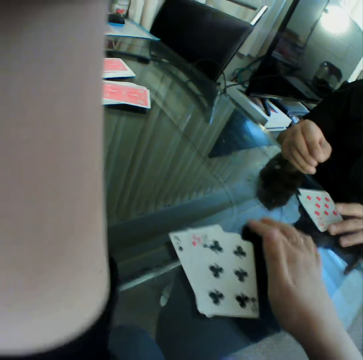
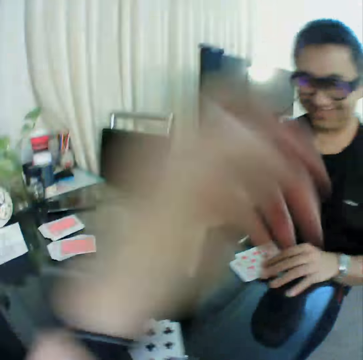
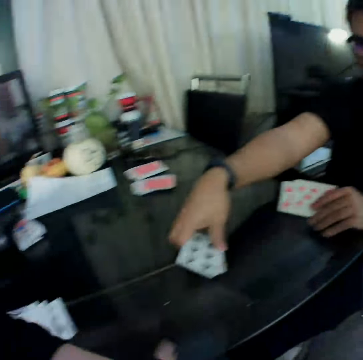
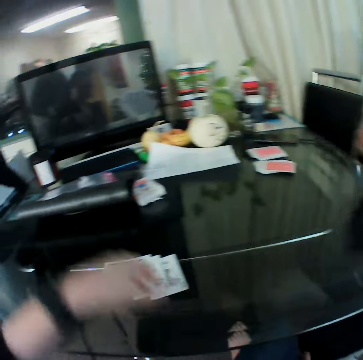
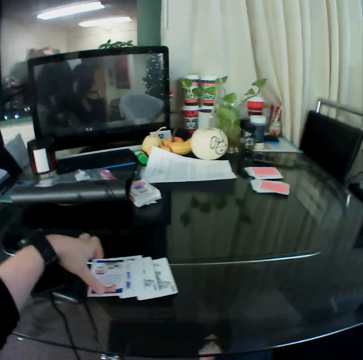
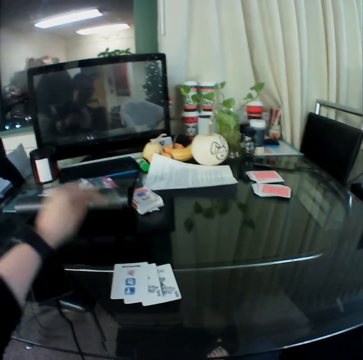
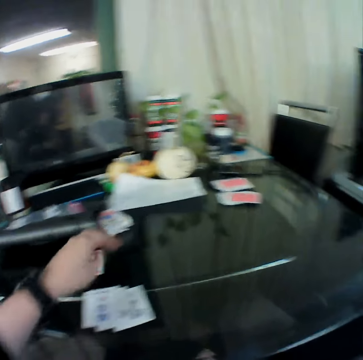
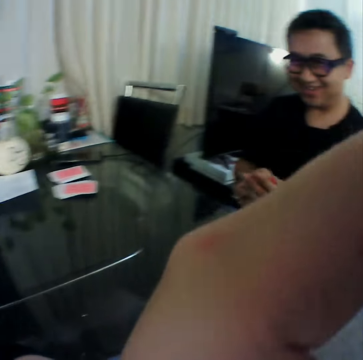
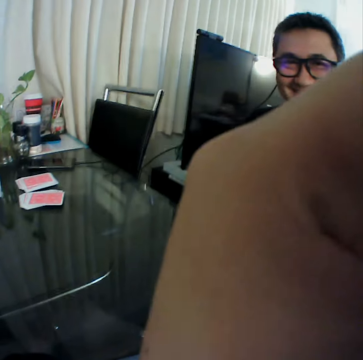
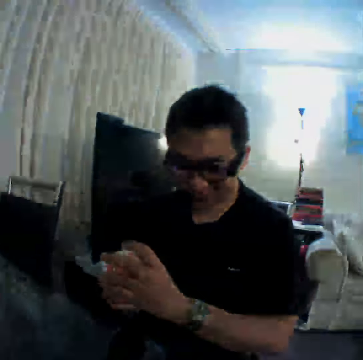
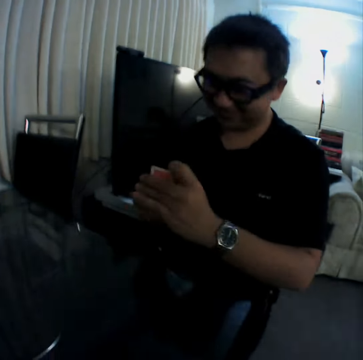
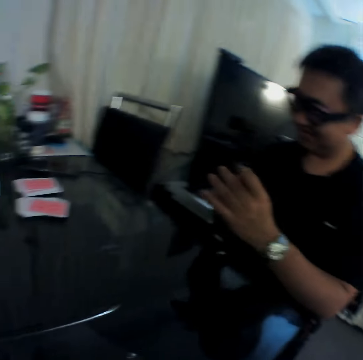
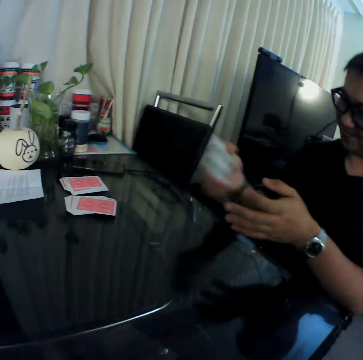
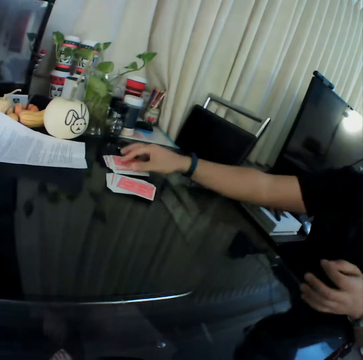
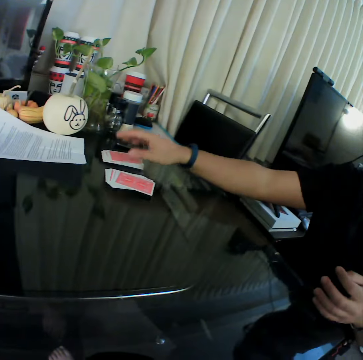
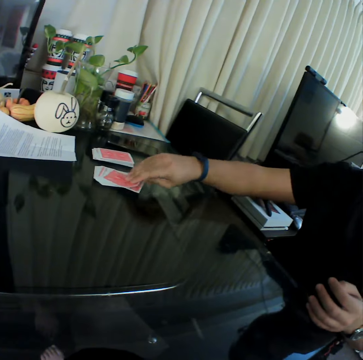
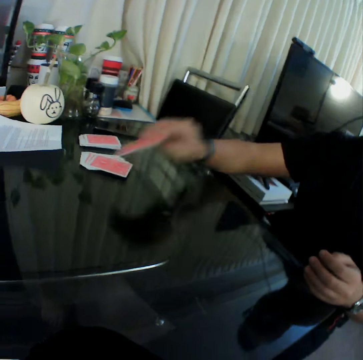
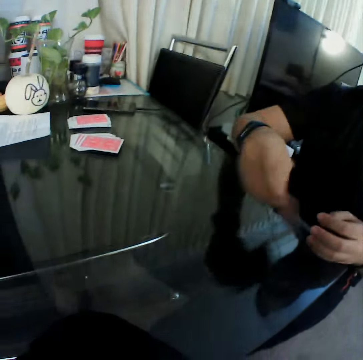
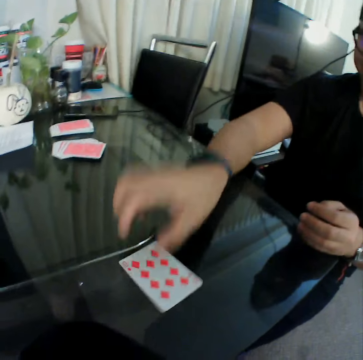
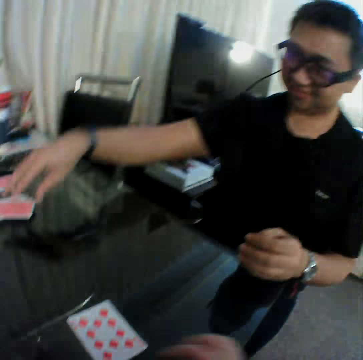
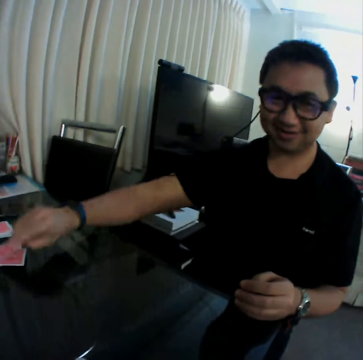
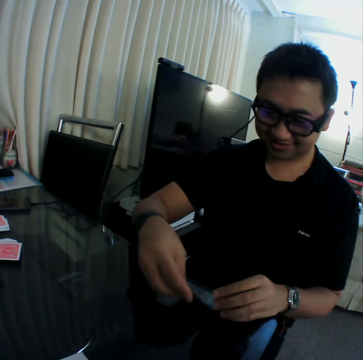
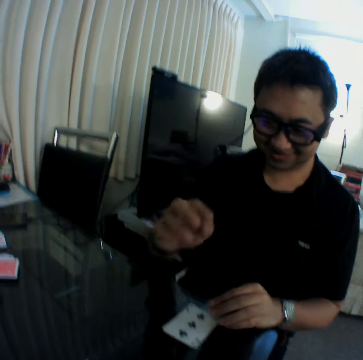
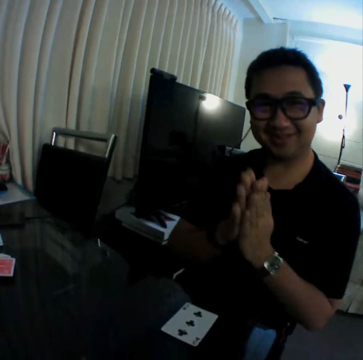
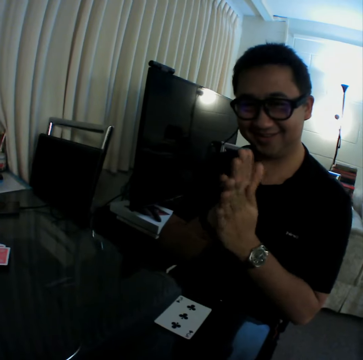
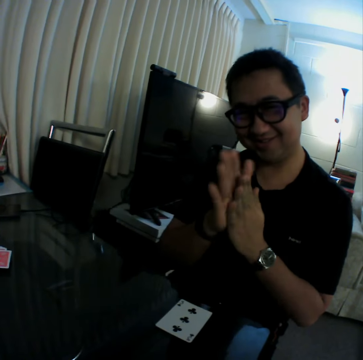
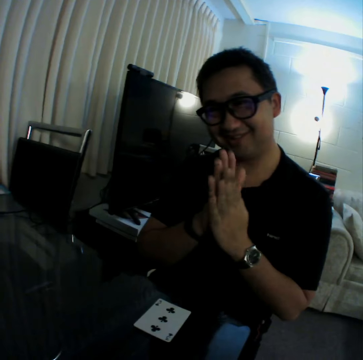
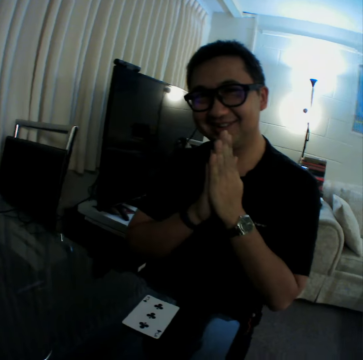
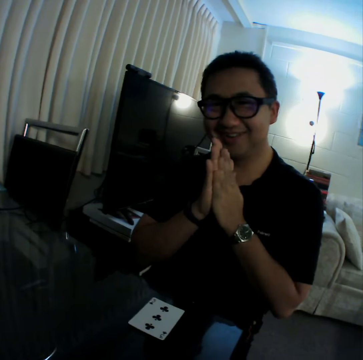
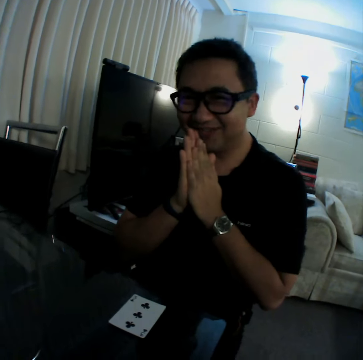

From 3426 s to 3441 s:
The man gathers the cards on the table with his hands. The camera wearer picks a card from the table with his left hand and places the card in his left hand on the table. He does something with the left hand. The man holds the card with the left hand. The man places the cards in his right hand on the table. The man picks a card from the deck of cards on the table with his right hand. The man places the cards in his right hand on the table. The man picks a card from the deck of cards on the table with his right hand. The man places the cards in his right hand on the table. The man rubs his hands together. The man interacts with the camera wearer.

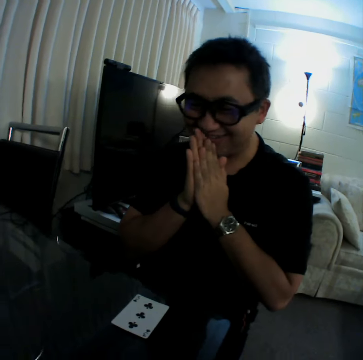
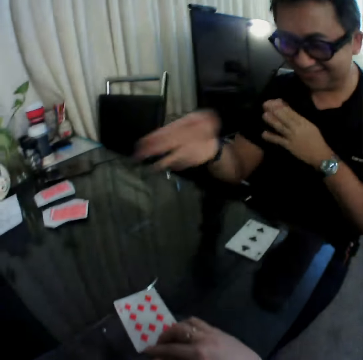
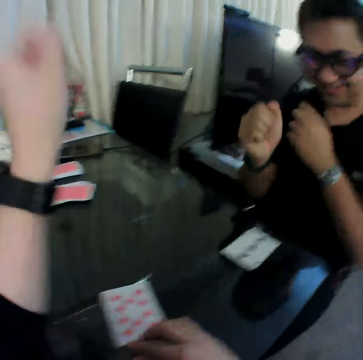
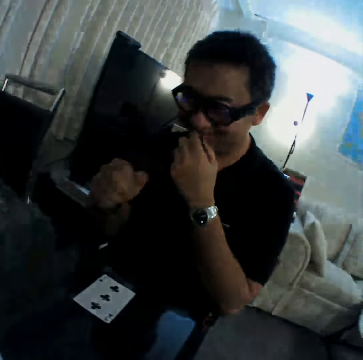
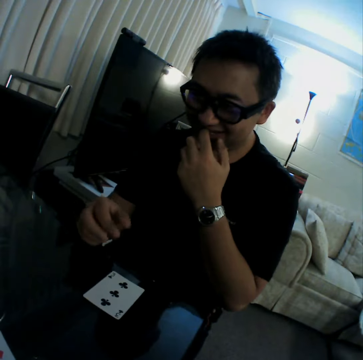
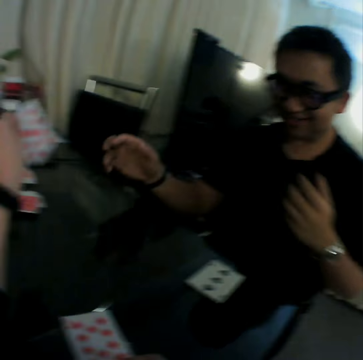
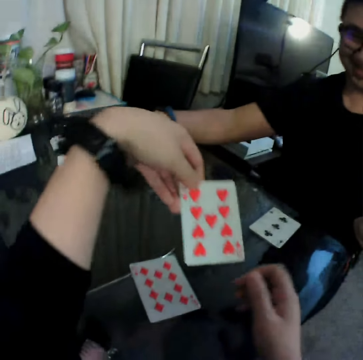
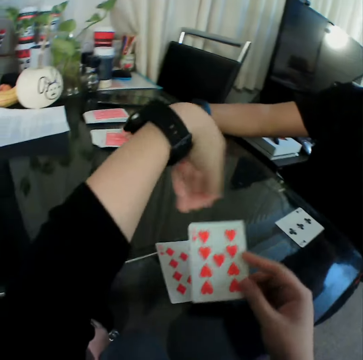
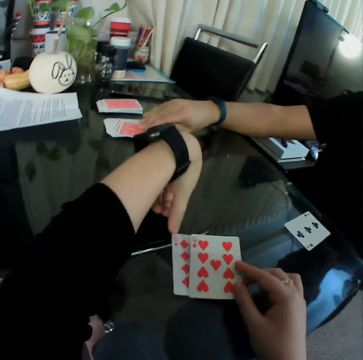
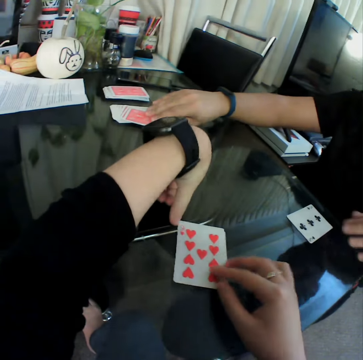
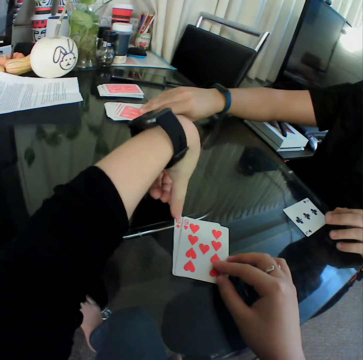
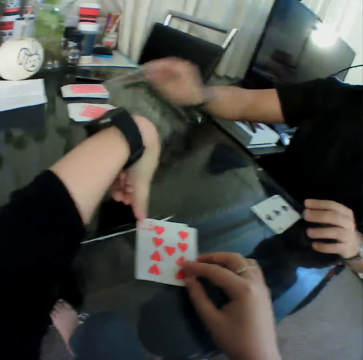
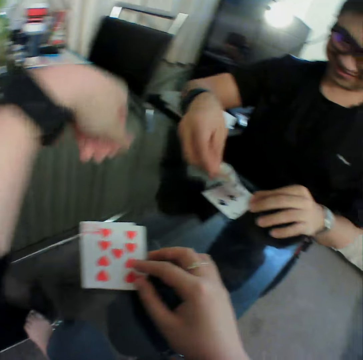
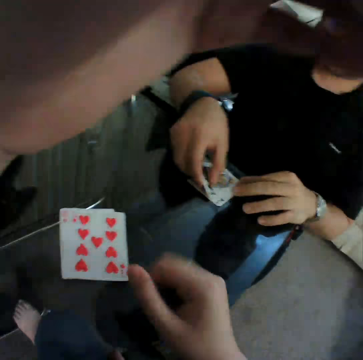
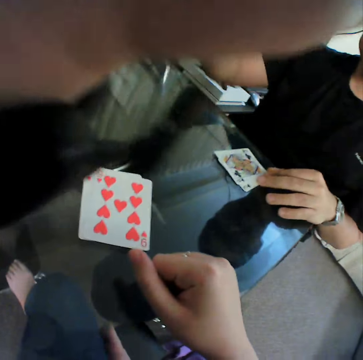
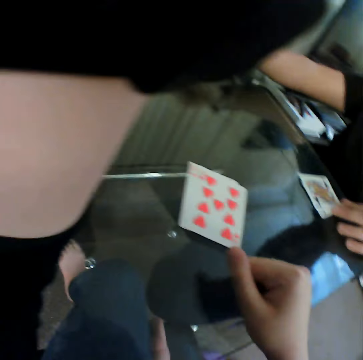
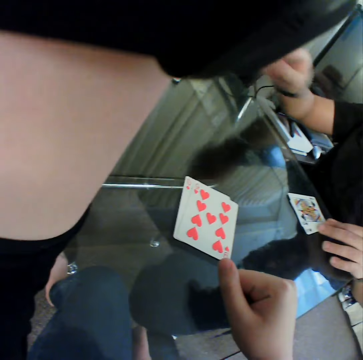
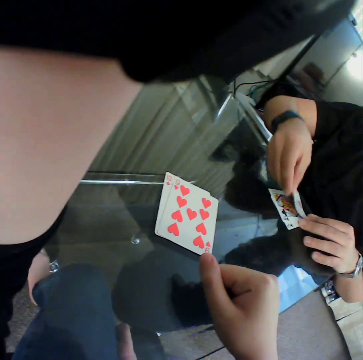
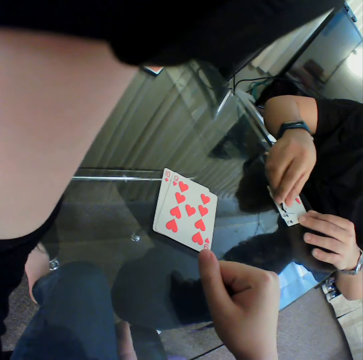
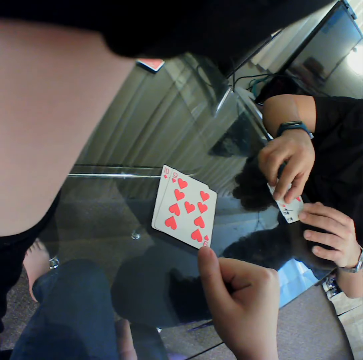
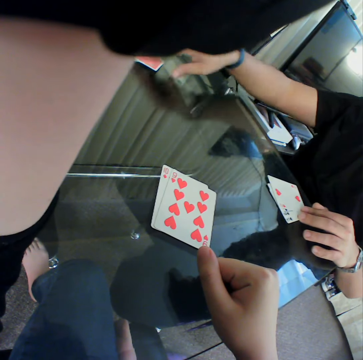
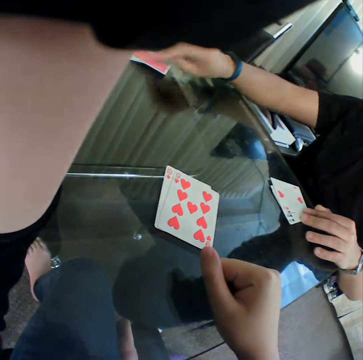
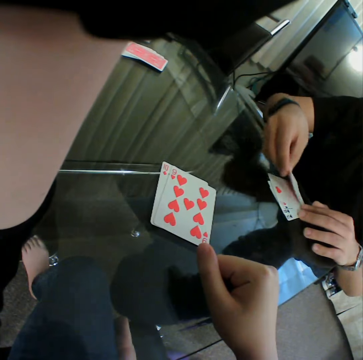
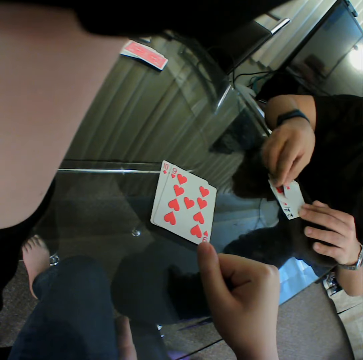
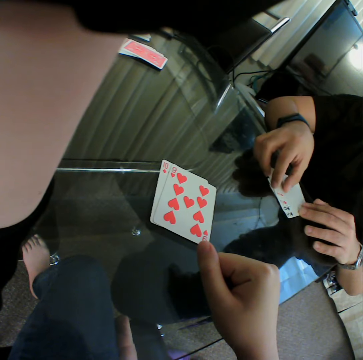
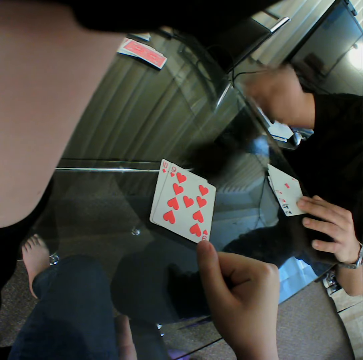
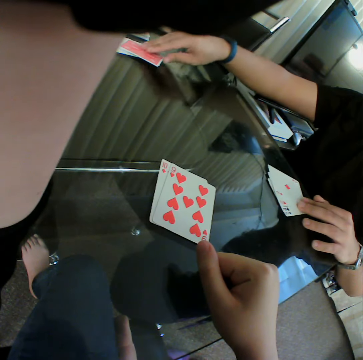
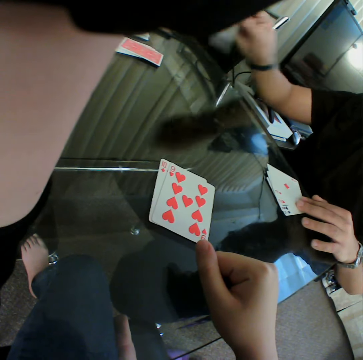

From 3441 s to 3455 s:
The man moves his hands. The camera wearer picks a card from the table with the left hand. He passes the card in his left hand to his right hand and places the card in his right hand on the table. The man picks a card from the deck of cards on the table with his right hand. The camera wearer moves the hand. The man places the cards in his right hand on the table. The man picks a card from the table with the right hand. The man places the cards in his right hand on the table. The man picks a card from the deck of cards on the table with his right hand. The man places the cards in his right hand on the table. The man picks a card from the deck of cards on the table with his right hand.

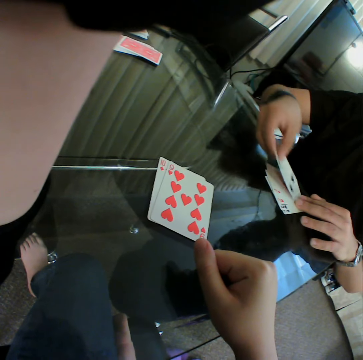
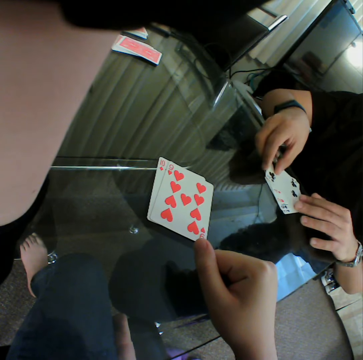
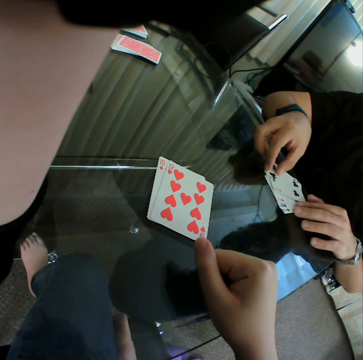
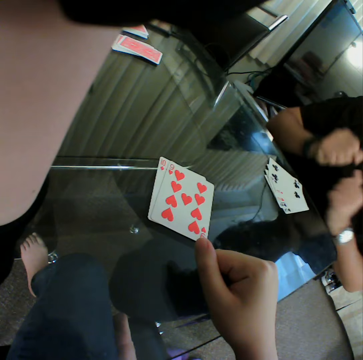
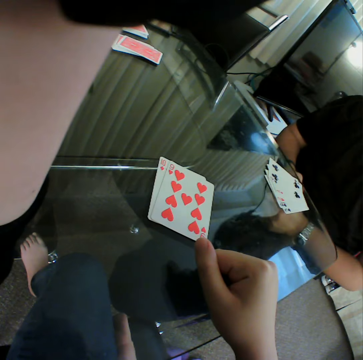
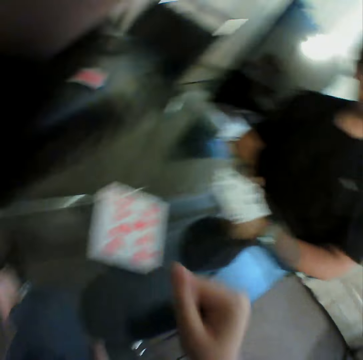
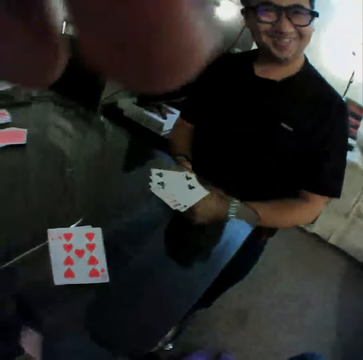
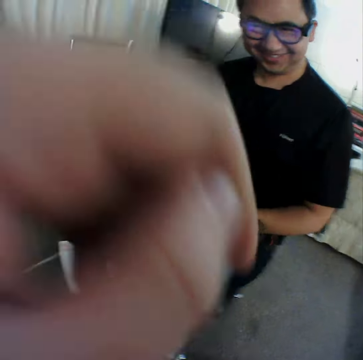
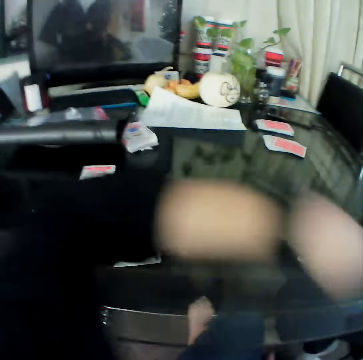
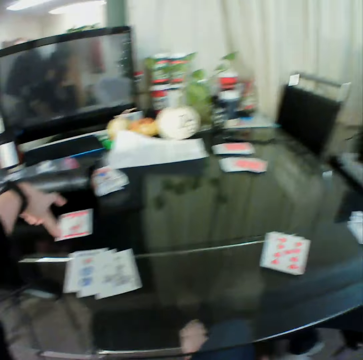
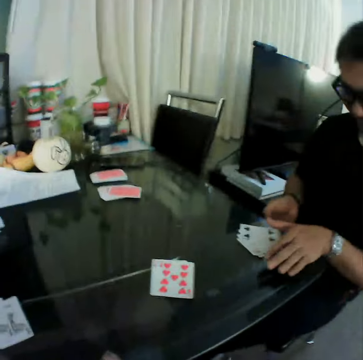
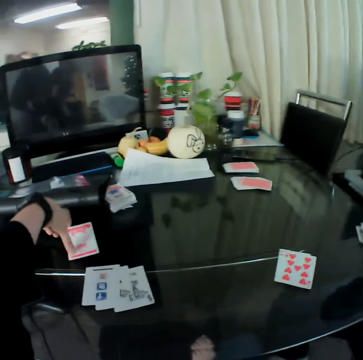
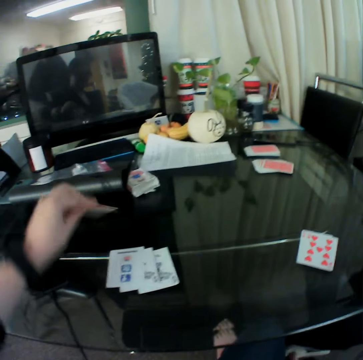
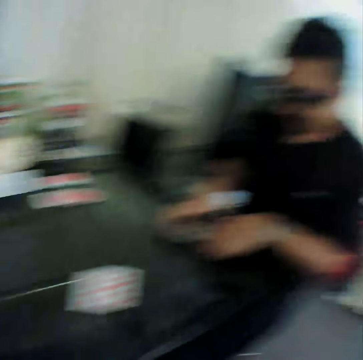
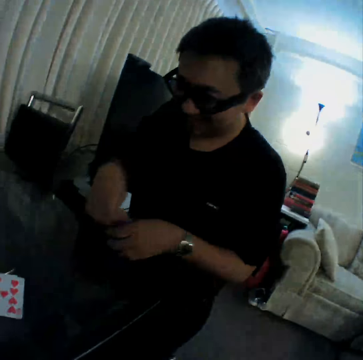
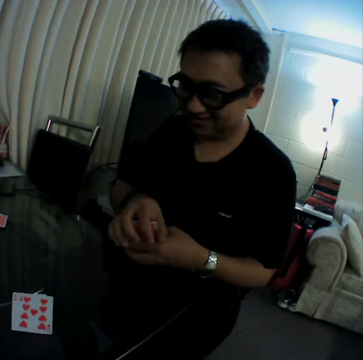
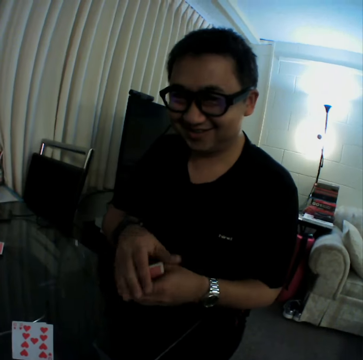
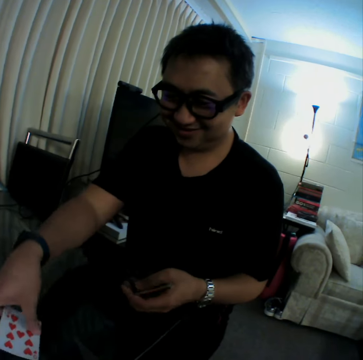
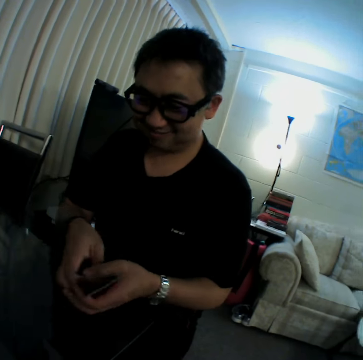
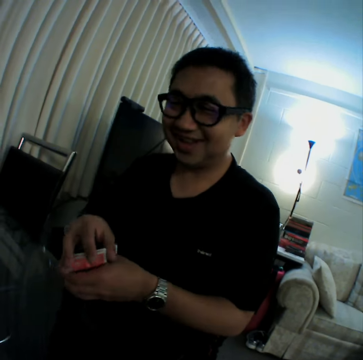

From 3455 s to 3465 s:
The man places the cards in his right hand on the table. The man moves both hands. The man interacts with the camera wearer. The man gathers the cards on the table with his hands. The camera wearer moves the cards on the table with the left hand. He picks a card from the table with his left hand. The man picks a card from the table with the right hand. The camera wearer places the card in his left hand on the table. The man holds the card with both hands. The man gathers the cards on the table with his hands. The man picks a card from the table with the right hand.
